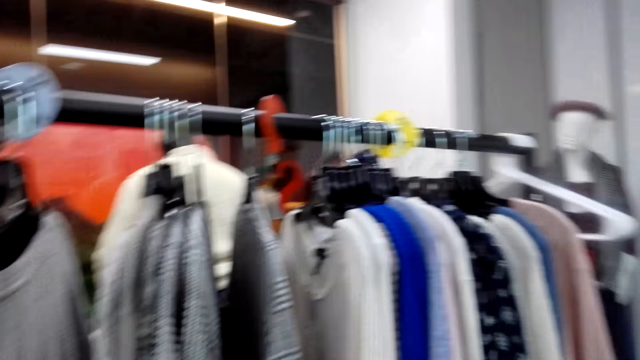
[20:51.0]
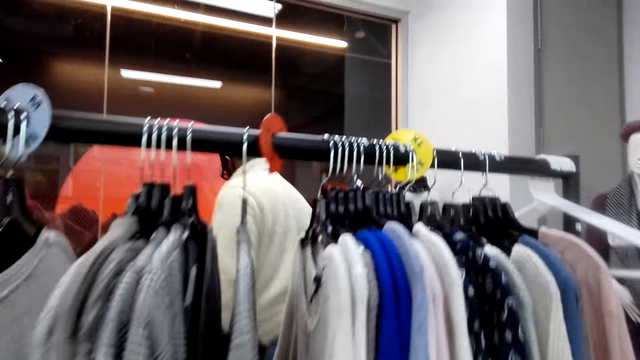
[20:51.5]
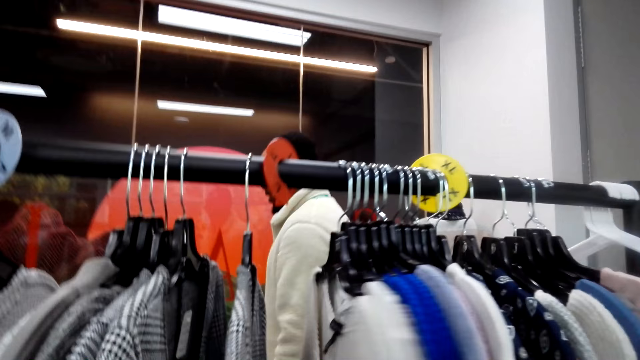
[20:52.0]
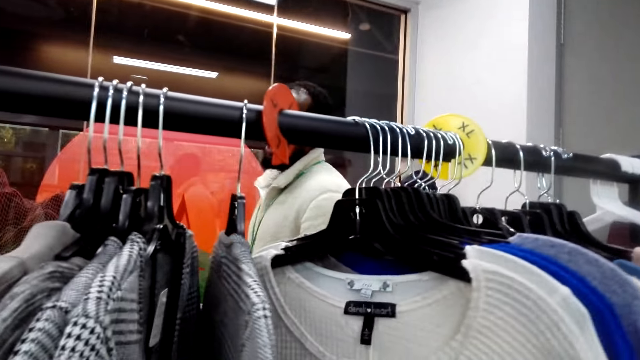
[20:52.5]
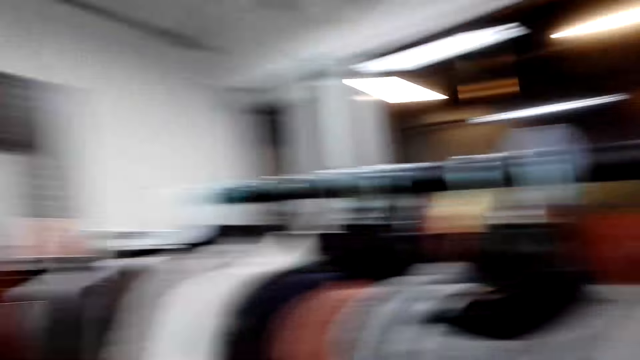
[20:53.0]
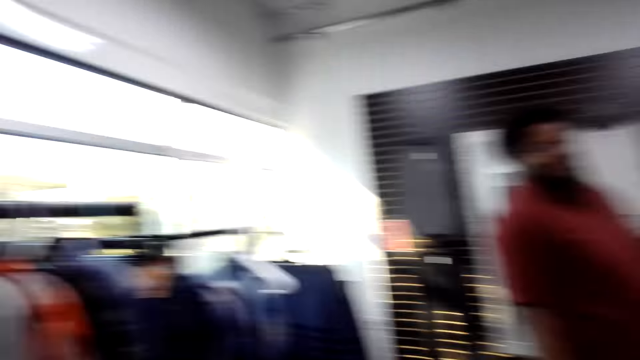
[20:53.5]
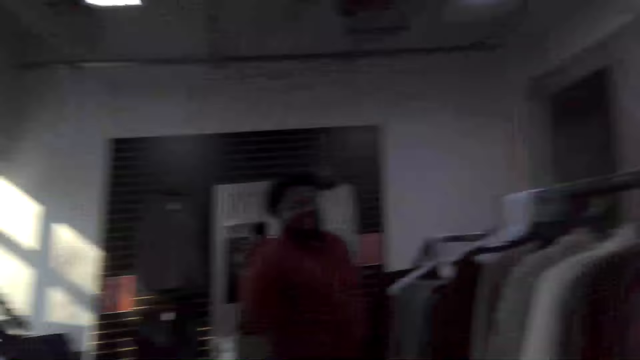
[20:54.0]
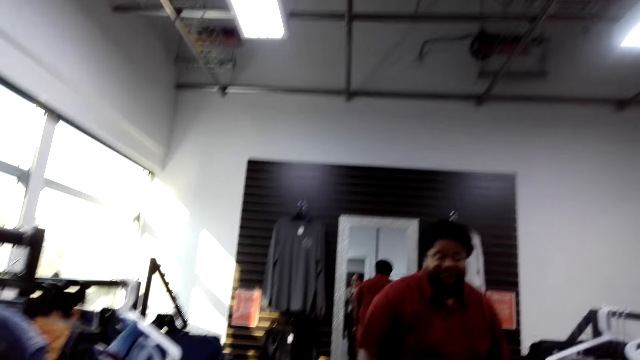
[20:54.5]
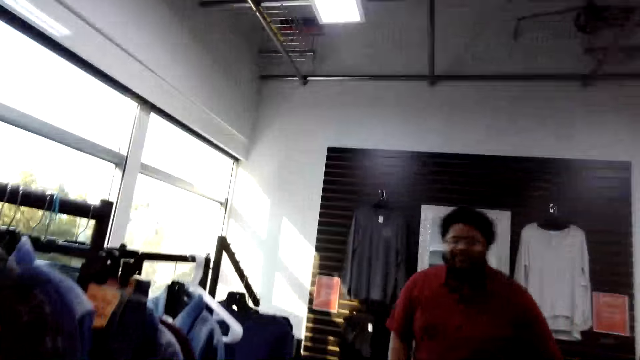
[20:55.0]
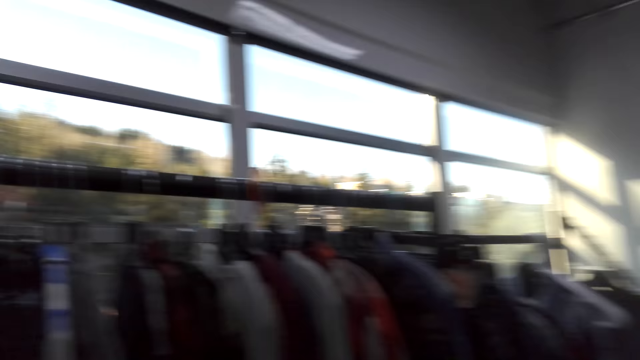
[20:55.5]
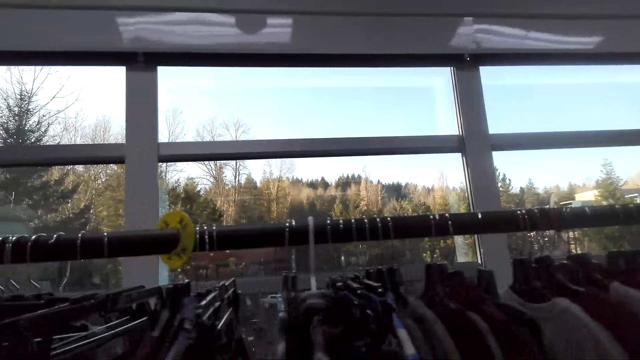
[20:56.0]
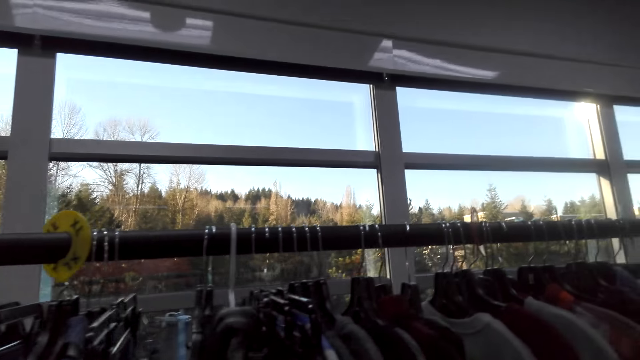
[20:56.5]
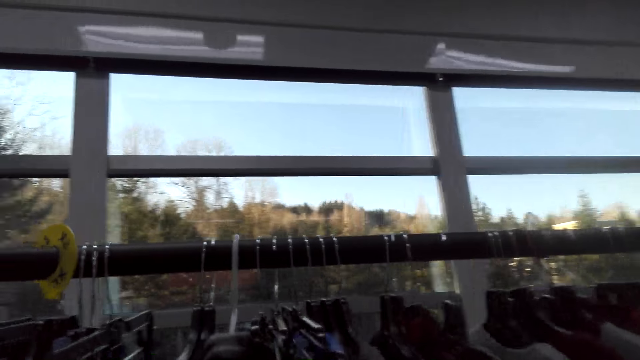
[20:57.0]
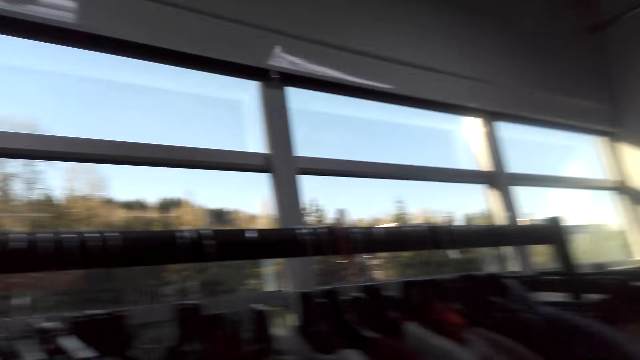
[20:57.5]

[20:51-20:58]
The camera wearer looks through clothes.

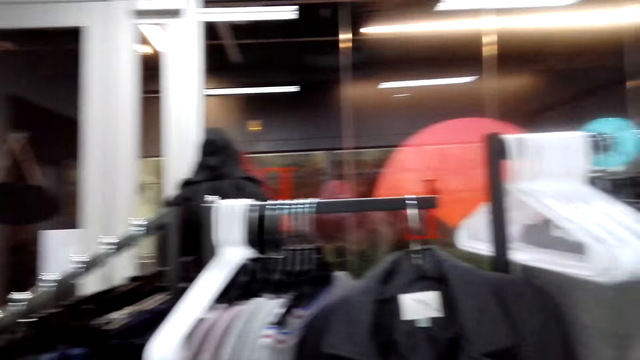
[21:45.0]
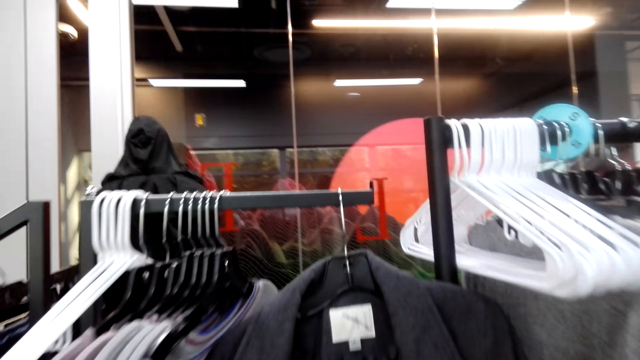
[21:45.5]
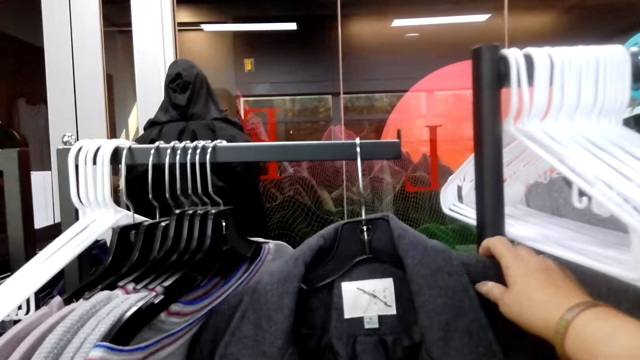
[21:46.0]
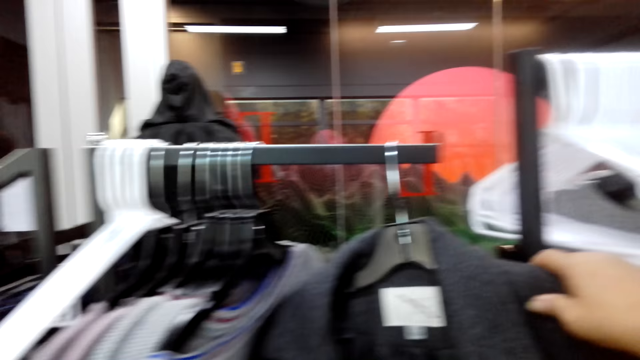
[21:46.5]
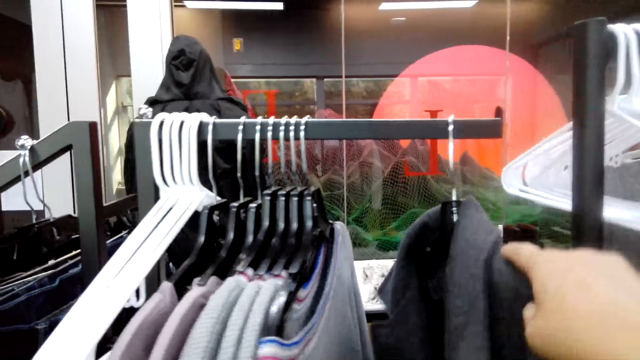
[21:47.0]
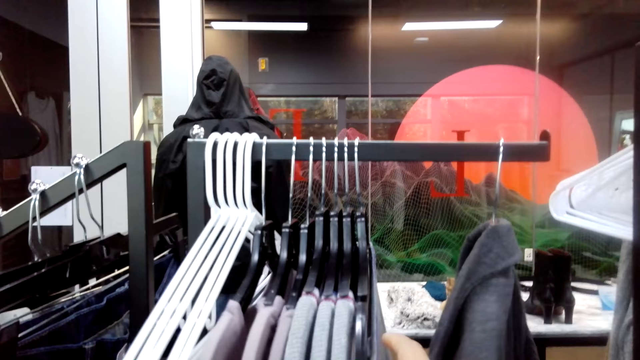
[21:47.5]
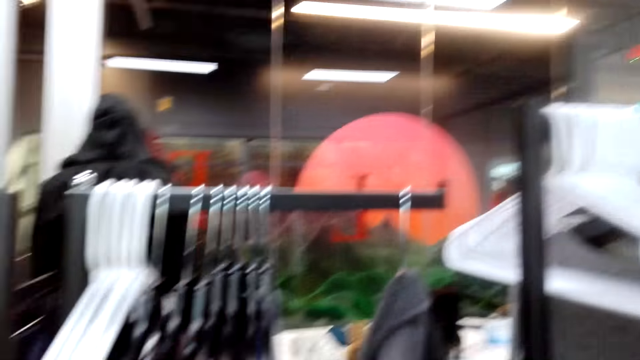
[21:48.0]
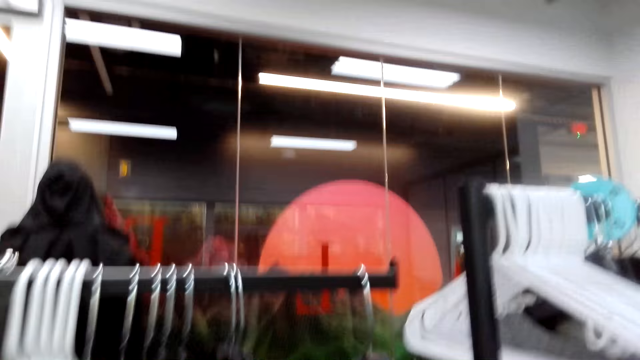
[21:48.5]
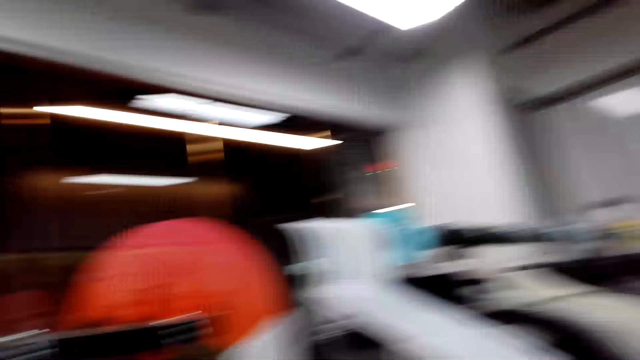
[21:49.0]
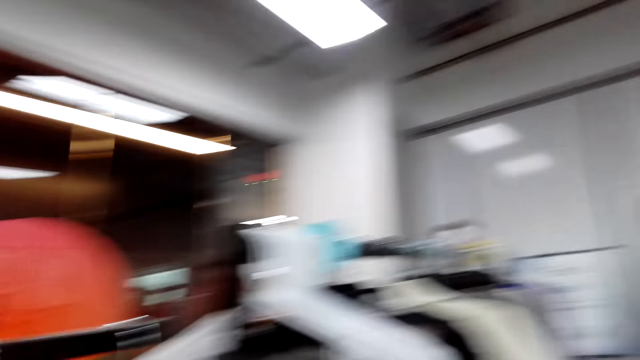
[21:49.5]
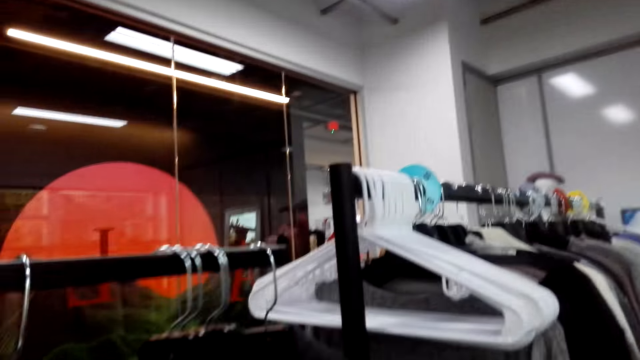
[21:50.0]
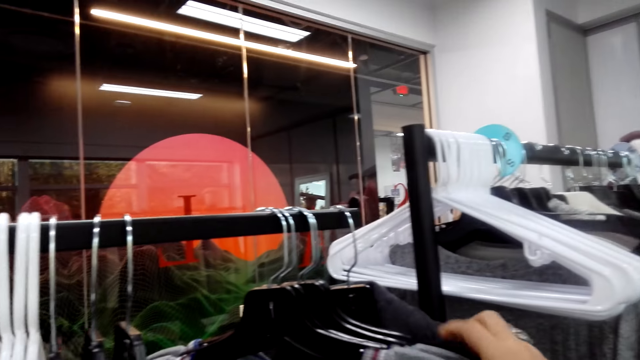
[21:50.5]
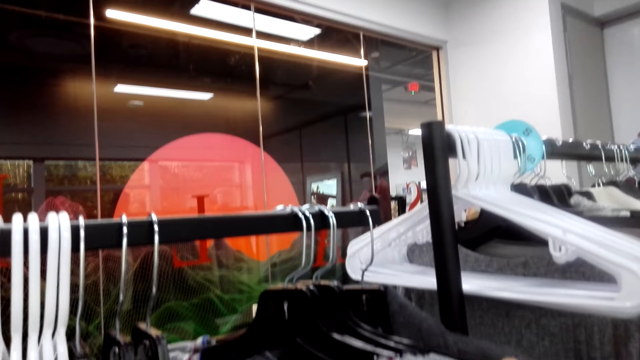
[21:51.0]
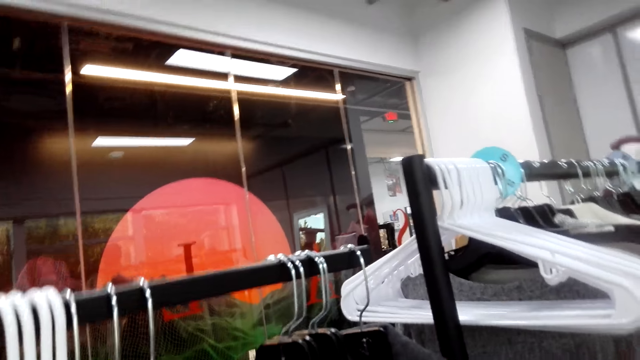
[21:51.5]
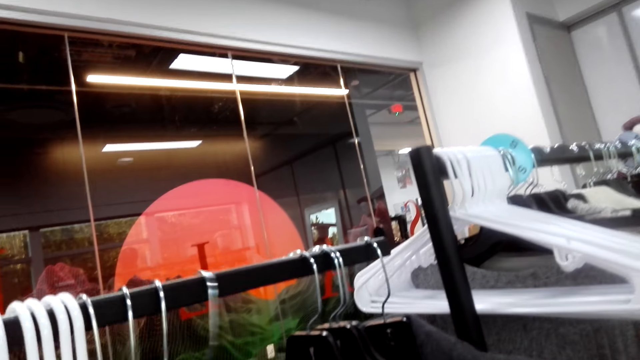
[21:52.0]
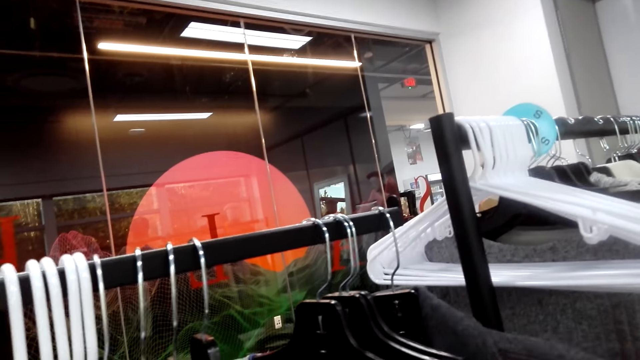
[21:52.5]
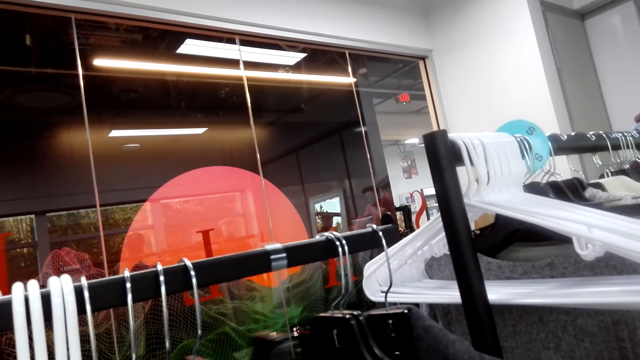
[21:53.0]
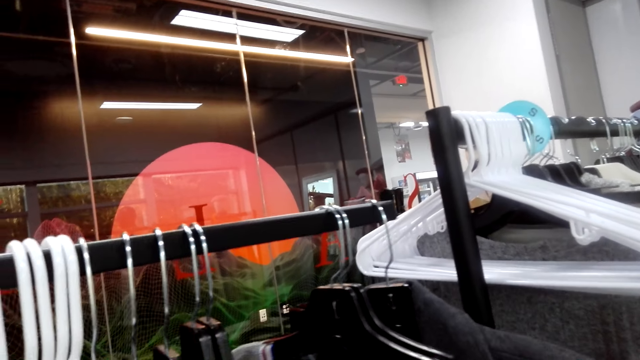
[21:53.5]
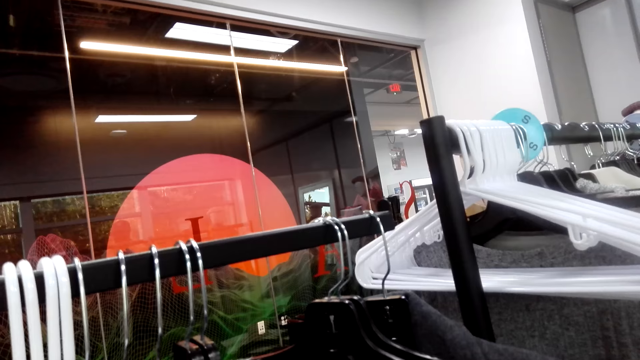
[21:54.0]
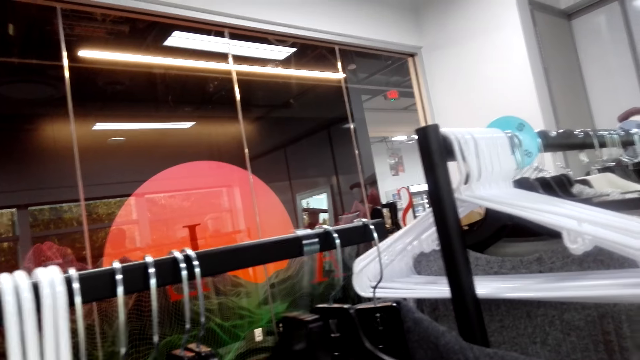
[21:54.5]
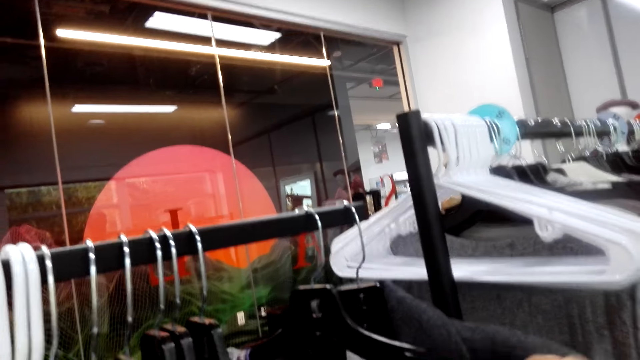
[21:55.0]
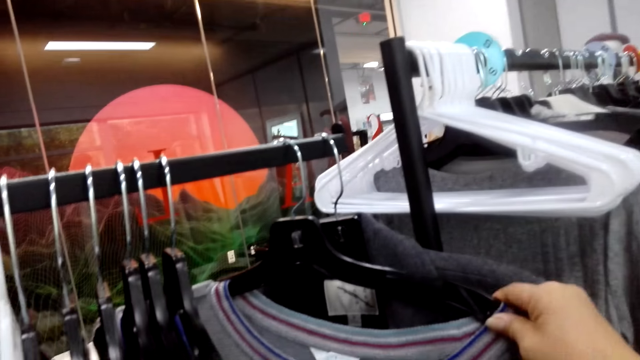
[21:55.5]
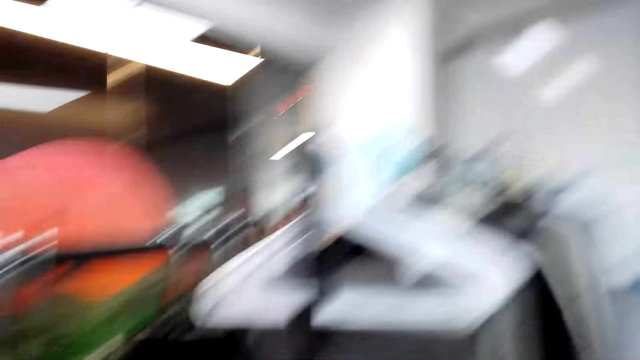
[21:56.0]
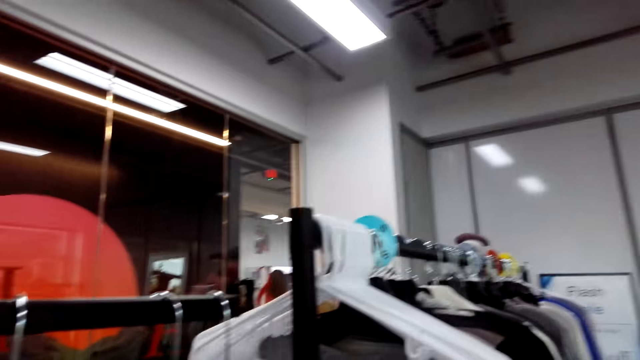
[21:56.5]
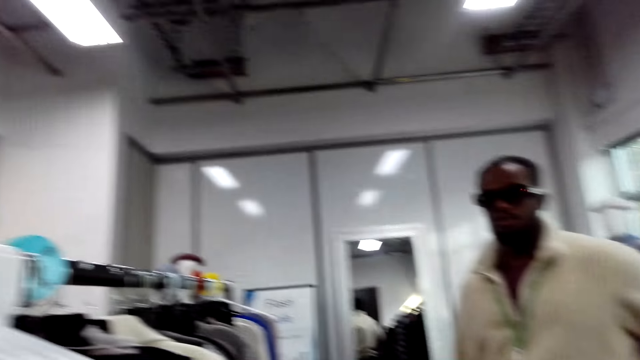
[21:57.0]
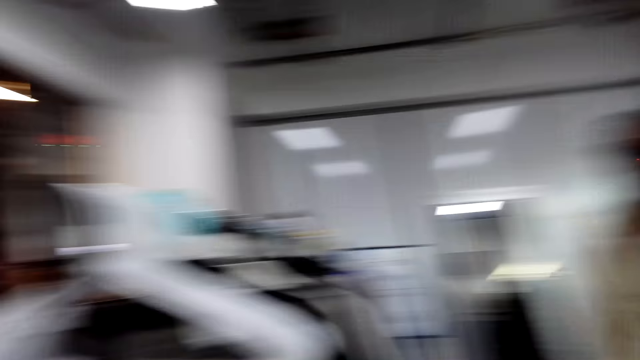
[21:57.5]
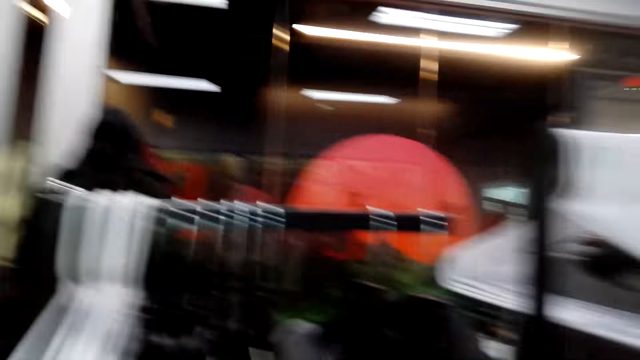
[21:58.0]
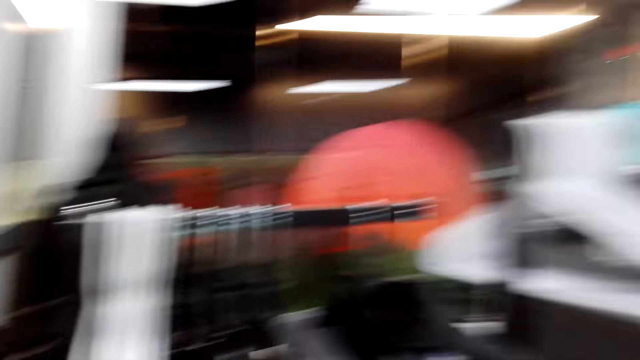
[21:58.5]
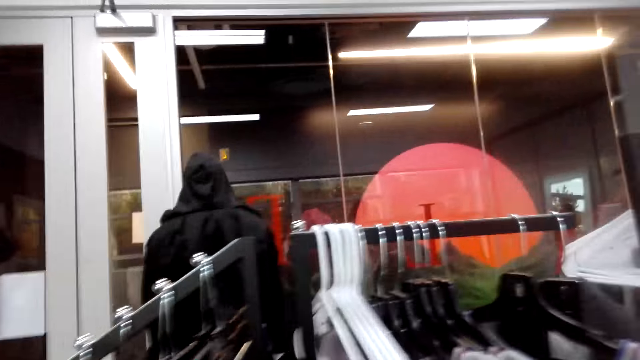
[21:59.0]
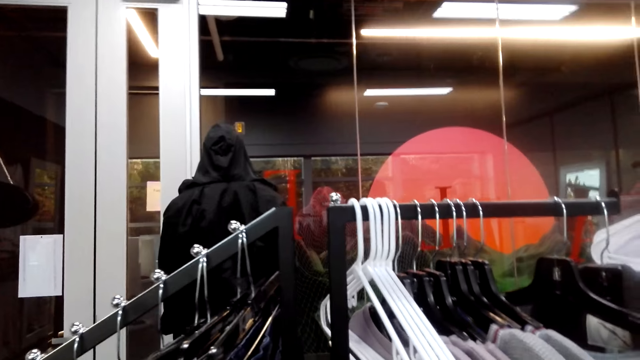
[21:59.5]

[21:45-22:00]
The camera wearer turns the cloth. They touch the clothes. They look through the clothes.
